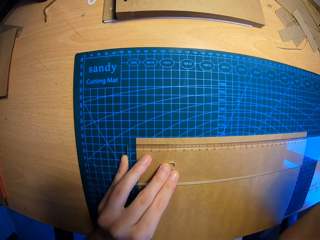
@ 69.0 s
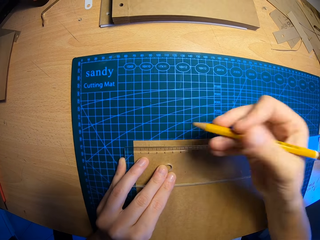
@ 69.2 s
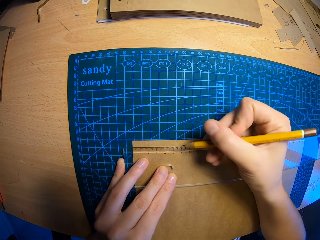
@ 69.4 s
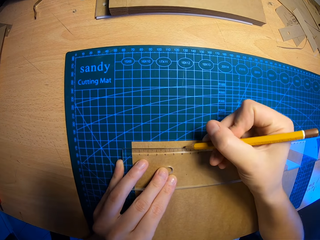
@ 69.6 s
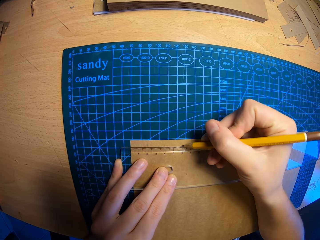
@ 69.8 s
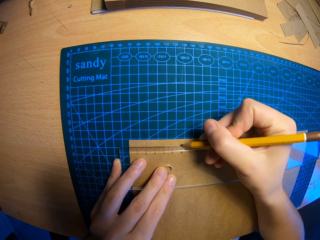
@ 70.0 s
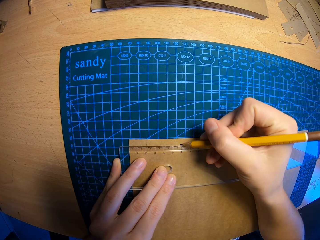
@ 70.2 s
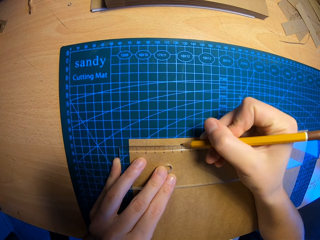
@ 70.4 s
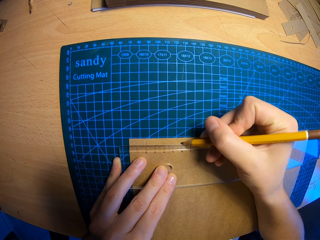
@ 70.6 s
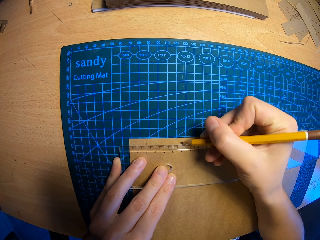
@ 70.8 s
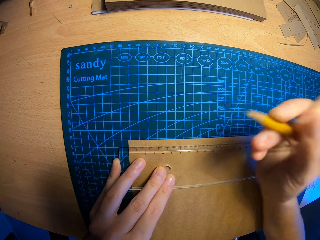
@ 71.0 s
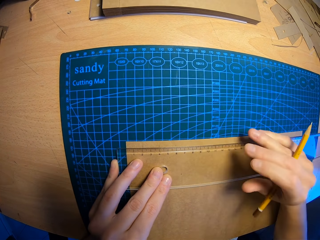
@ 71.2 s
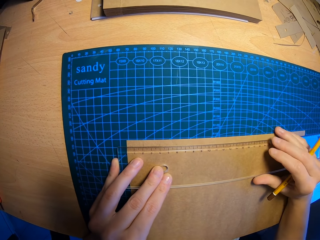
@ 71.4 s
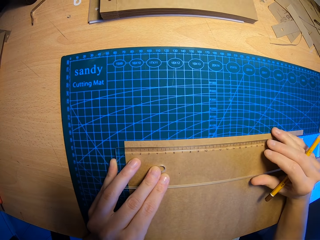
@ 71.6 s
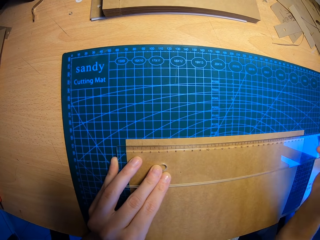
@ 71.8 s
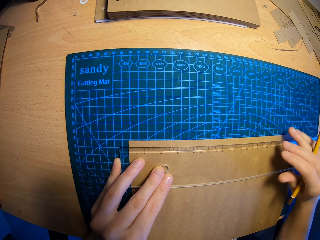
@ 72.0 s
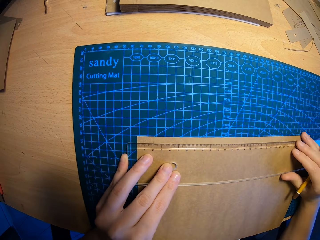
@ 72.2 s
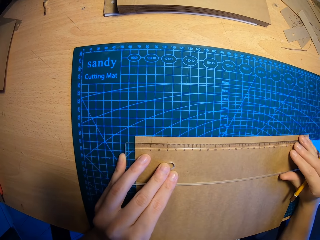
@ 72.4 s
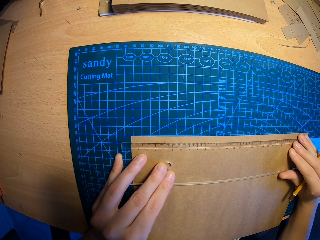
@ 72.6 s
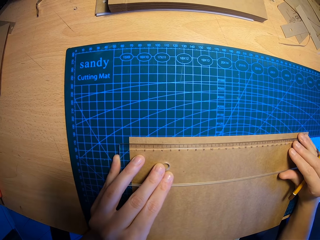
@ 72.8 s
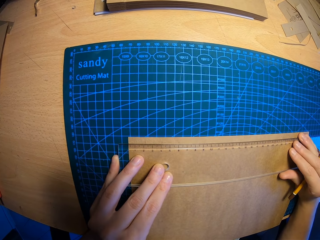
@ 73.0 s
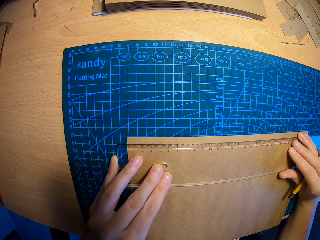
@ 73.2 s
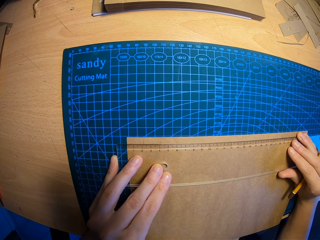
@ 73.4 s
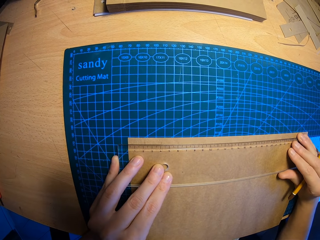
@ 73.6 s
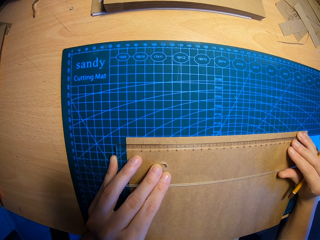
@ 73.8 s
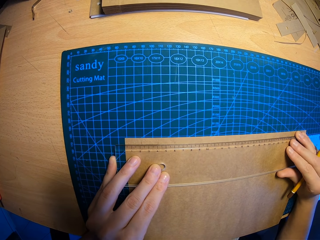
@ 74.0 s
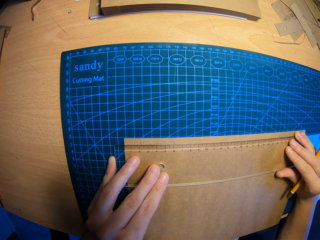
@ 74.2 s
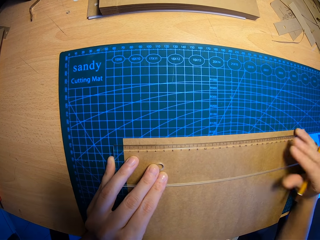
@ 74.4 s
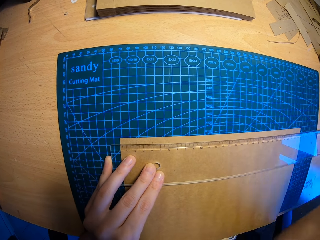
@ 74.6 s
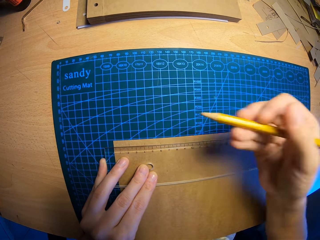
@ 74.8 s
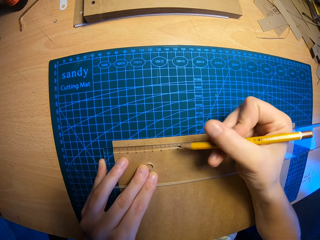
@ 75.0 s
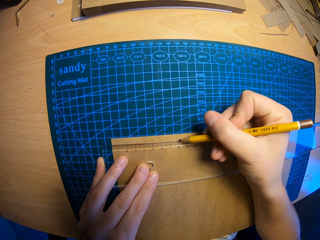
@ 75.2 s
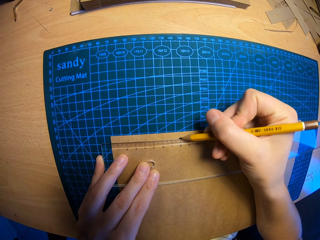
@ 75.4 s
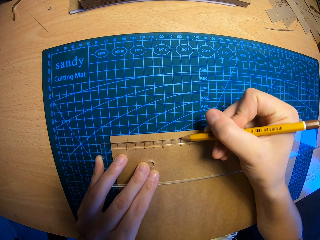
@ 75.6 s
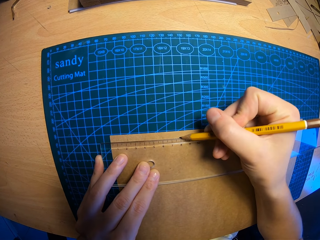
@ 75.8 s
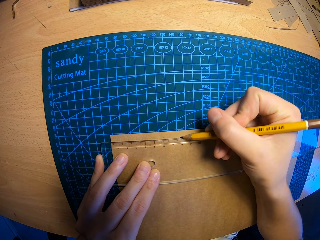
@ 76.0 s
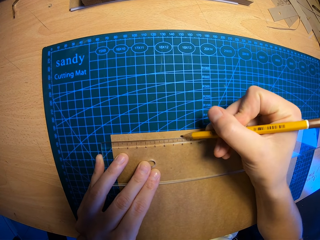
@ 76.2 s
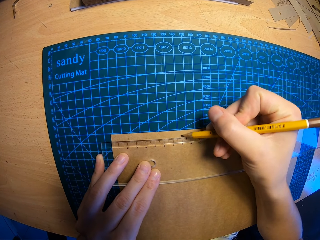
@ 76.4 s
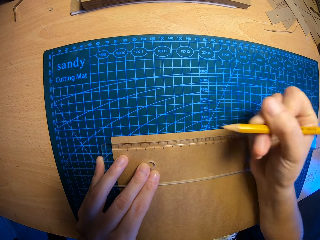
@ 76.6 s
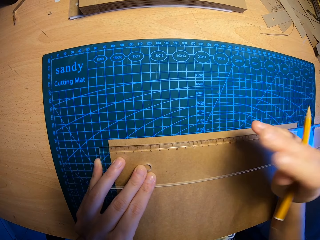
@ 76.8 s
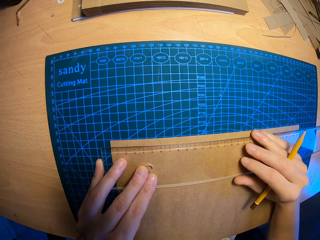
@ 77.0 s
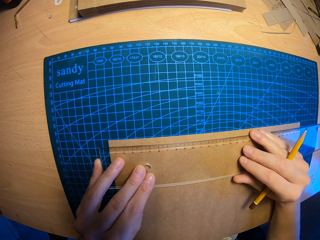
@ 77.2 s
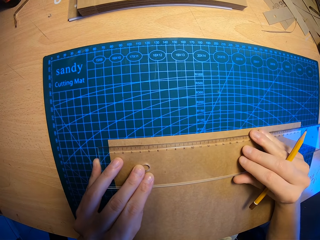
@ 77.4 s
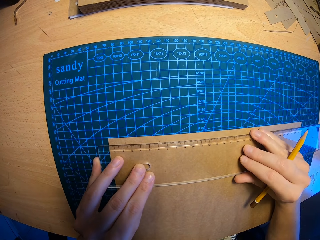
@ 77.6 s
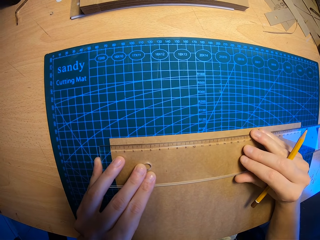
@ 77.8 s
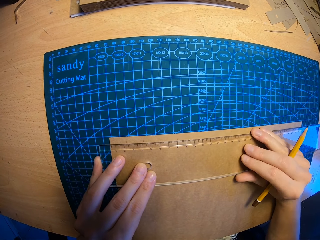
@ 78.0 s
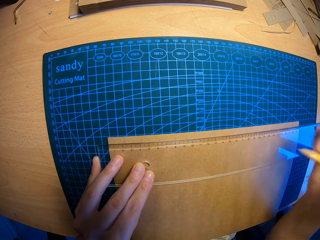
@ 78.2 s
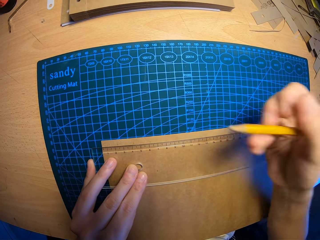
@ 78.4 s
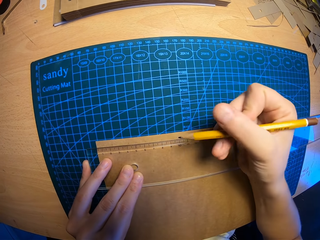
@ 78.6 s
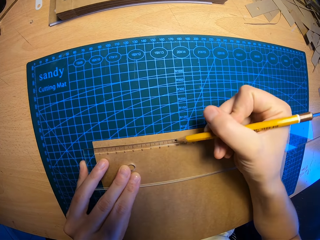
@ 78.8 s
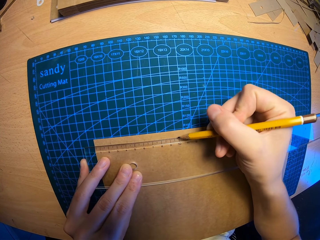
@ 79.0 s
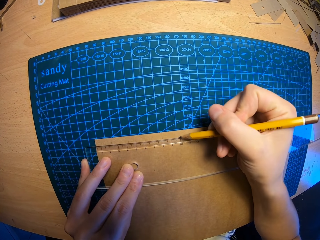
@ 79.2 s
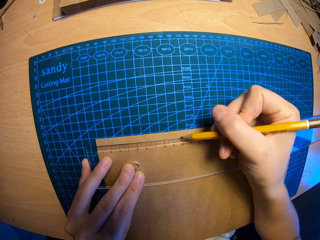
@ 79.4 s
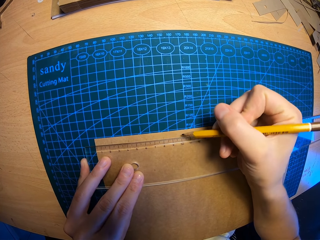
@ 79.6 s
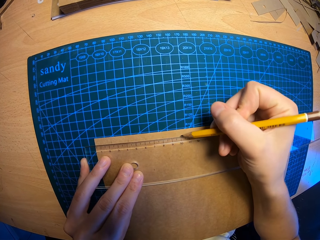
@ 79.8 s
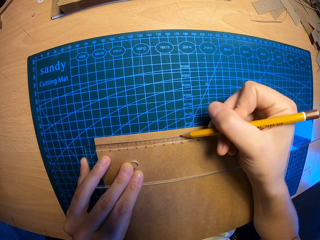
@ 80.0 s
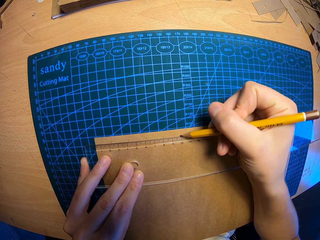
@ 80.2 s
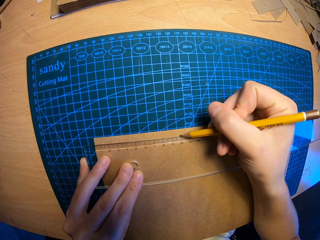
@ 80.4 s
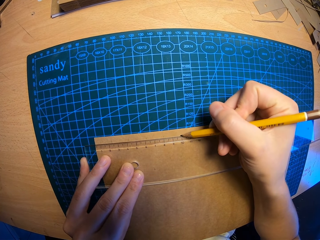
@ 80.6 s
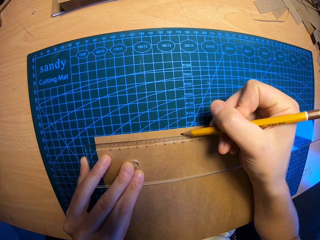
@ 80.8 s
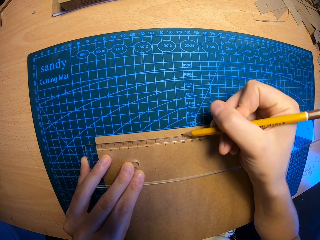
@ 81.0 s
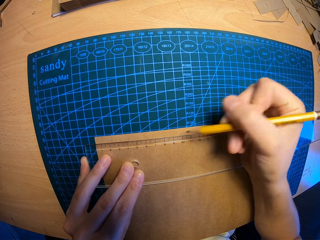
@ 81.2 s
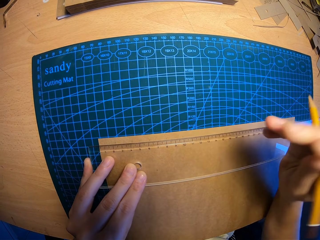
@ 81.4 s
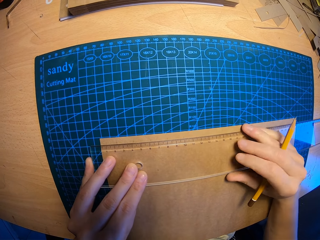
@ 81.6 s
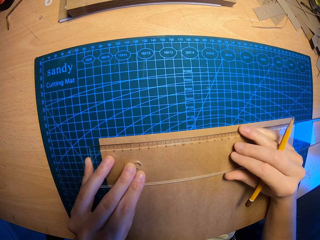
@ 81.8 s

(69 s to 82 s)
The camera wearer marks a point on the paper with the pencil on her right hand. She touches the ruler. She adjusts the ruler on the table with both hands. She marks a point on the paper with the pencil on her right hand. She adjusts the ruler on the table with both hands. She touches the ruler. She marks a point on the paper with the pencil on her right hand.

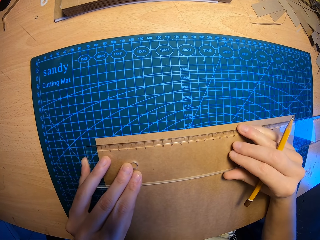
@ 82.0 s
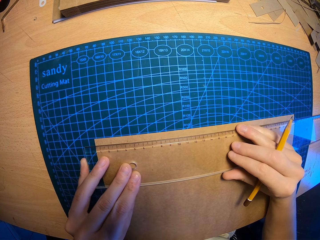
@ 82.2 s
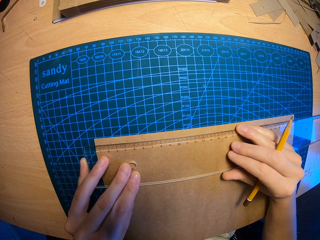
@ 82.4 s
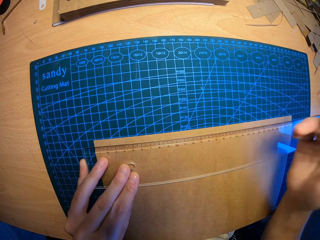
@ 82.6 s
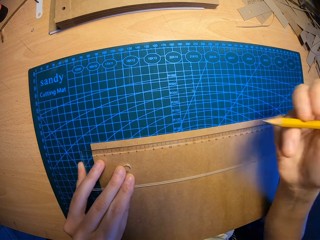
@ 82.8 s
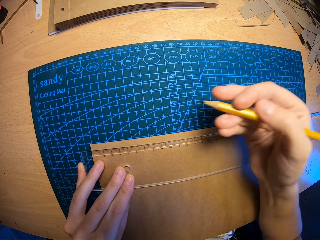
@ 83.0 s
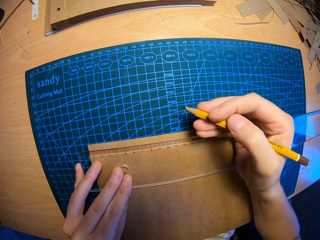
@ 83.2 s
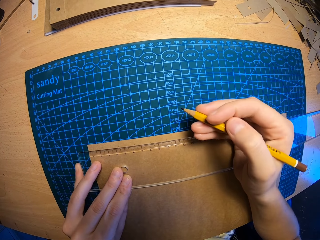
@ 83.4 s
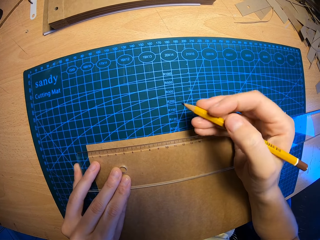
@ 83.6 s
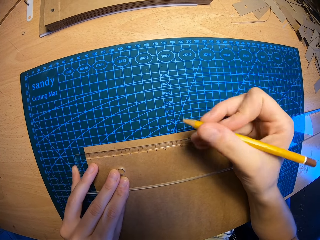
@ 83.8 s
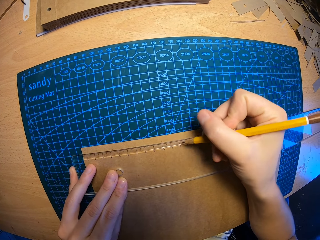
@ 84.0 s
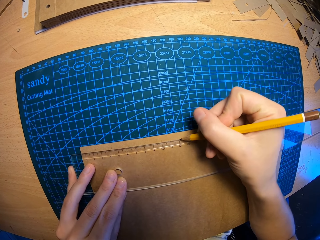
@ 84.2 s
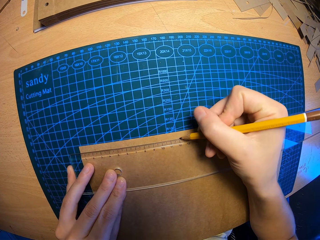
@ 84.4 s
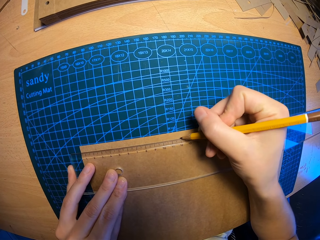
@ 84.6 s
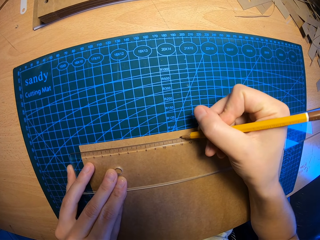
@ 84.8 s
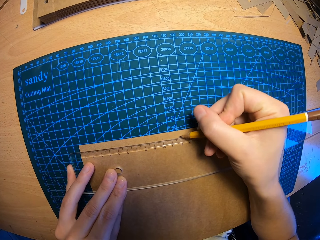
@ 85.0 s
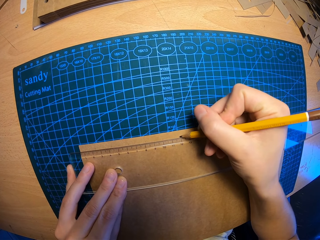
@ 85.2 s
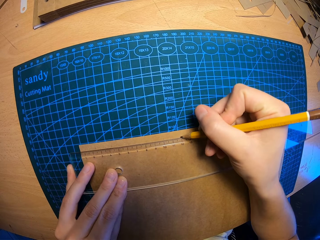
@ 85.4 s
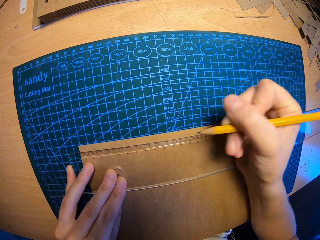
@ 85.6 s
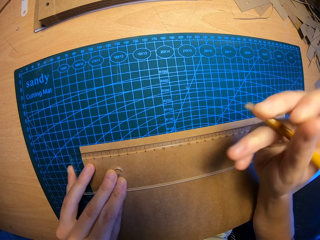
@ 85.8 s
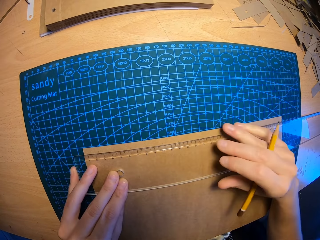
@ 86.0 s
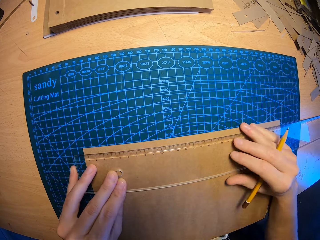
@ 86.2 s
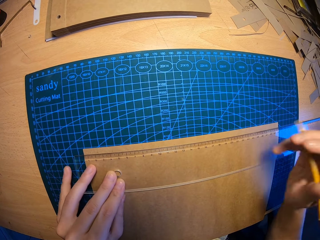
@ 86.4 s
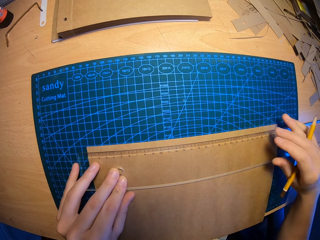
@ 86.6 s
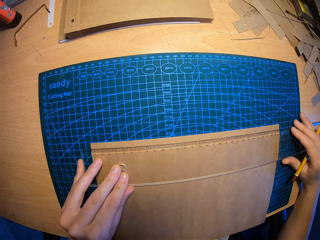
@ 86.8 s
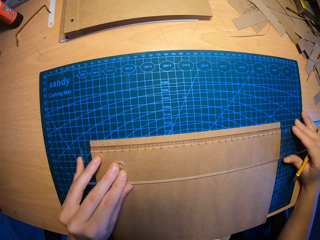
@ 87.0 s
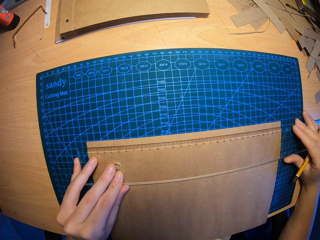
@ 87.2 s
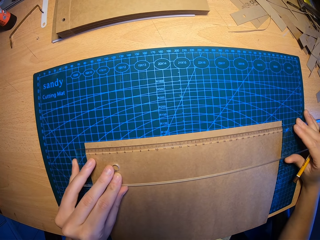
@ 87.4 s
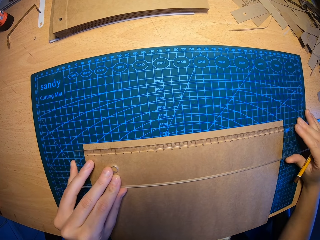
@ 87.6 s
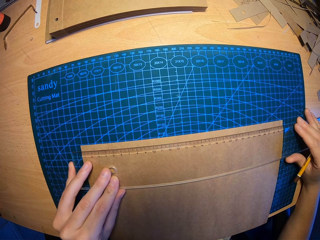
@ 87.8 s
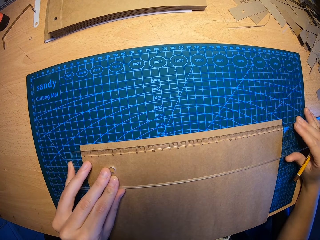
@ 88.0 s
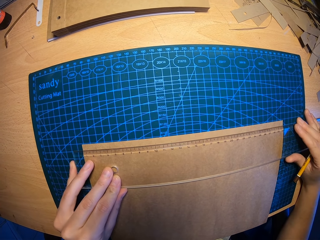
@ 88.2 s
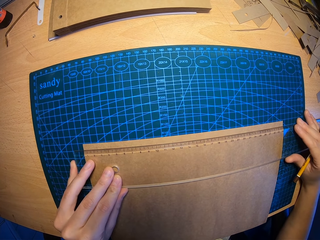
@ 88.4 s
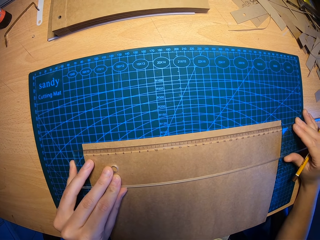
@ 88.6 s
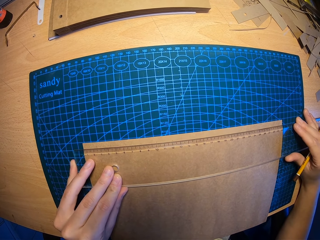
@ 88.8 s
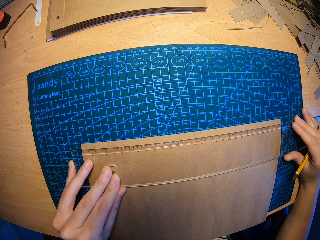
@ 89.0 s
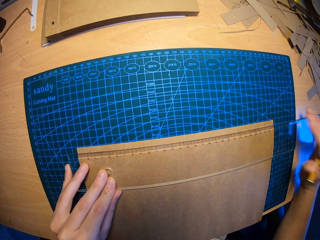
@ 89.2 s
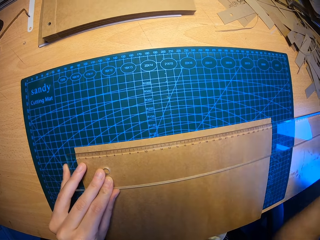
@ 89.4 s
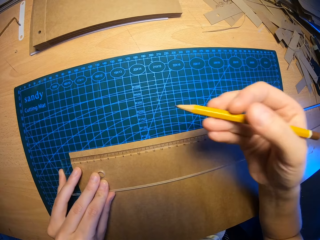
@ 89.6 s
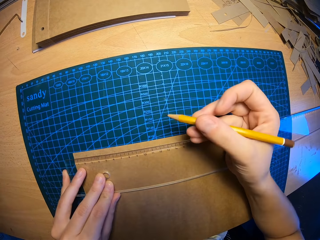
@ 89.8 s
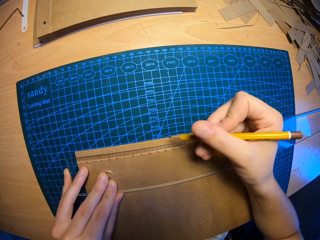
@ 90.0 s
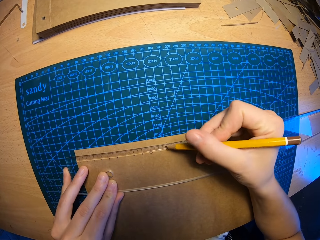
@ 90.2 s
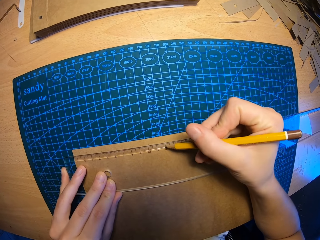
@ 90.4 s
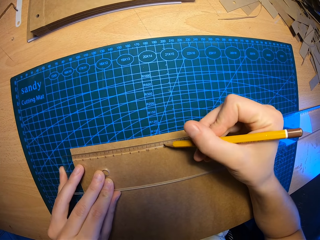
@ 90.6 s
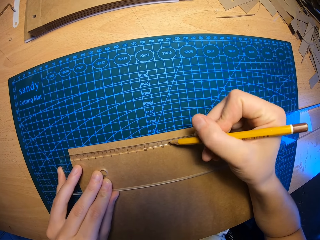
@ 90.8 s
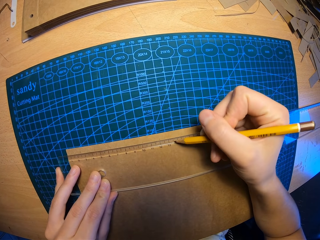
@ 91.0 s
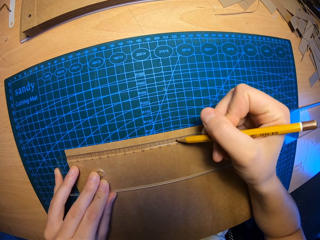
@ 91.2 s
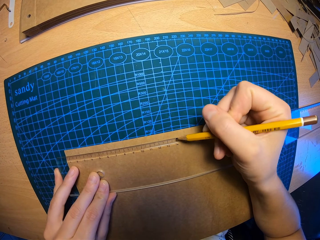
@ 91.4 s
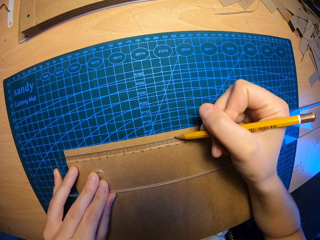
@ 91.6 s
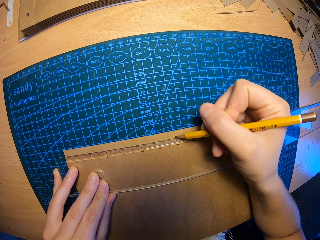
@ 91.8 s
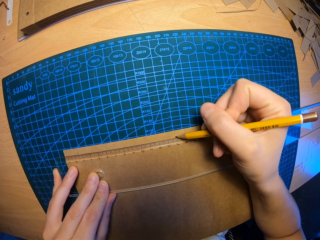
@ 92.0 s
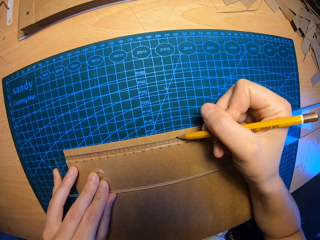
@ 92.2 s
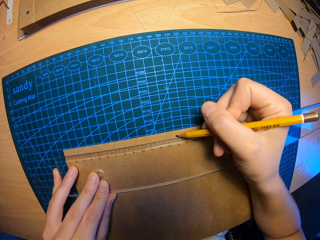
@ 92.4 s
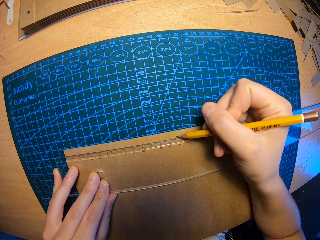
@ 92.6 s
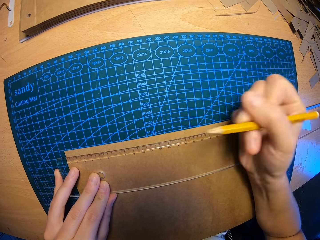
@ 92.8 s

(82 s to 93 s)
The camera wearer adjusts the ruler on the table with both hands. She touches the ruler. She marks a point on the paper with the pencil on her right hand. She adjusts the ruler on the table with both hands. She touches the ruler. She marks a point on the paper with the pencil on her right hand.
